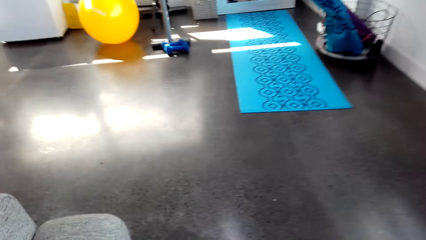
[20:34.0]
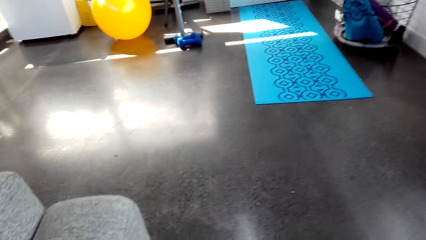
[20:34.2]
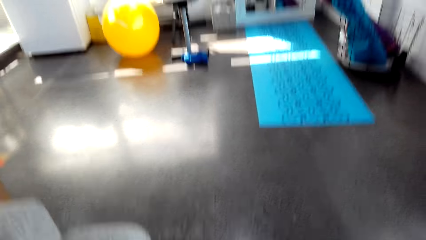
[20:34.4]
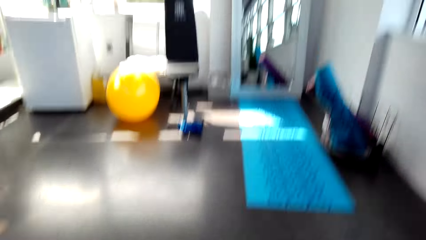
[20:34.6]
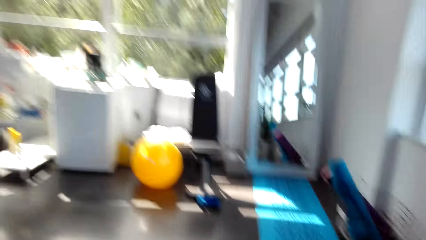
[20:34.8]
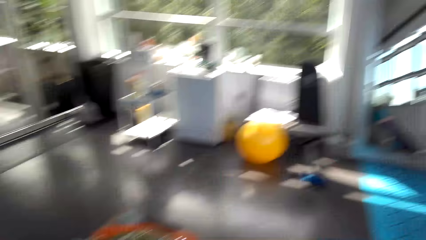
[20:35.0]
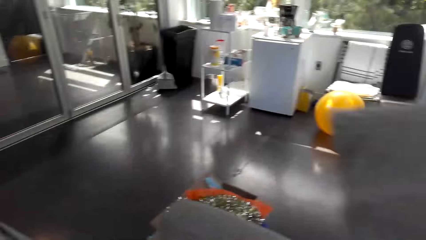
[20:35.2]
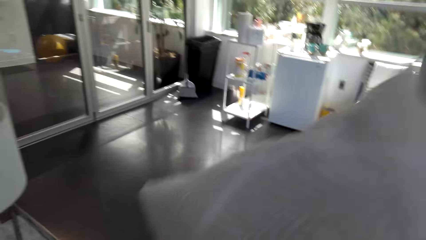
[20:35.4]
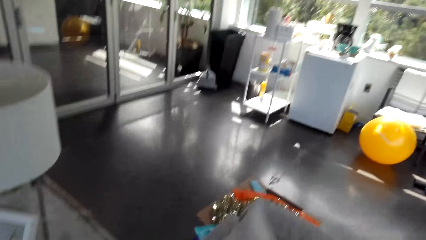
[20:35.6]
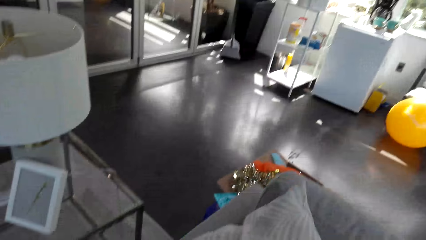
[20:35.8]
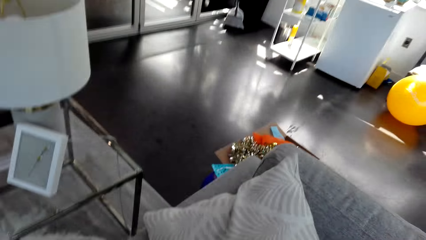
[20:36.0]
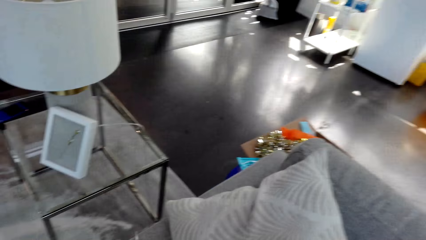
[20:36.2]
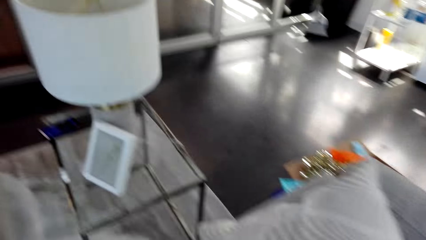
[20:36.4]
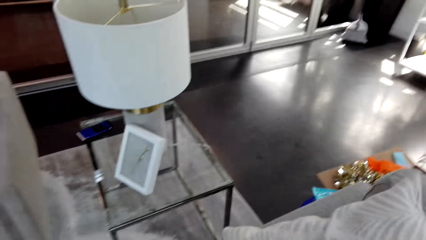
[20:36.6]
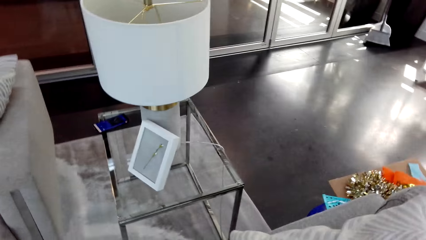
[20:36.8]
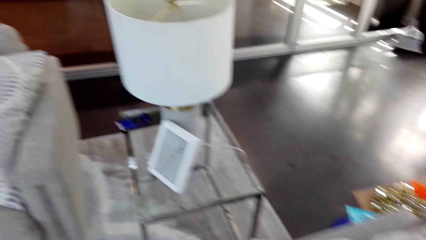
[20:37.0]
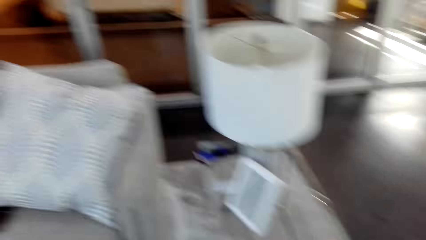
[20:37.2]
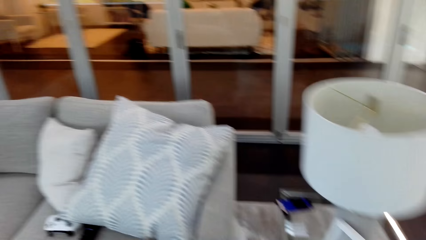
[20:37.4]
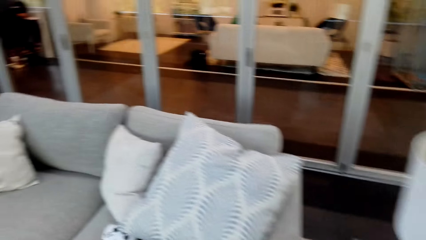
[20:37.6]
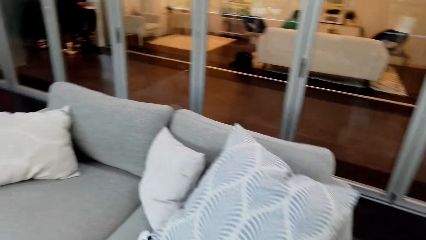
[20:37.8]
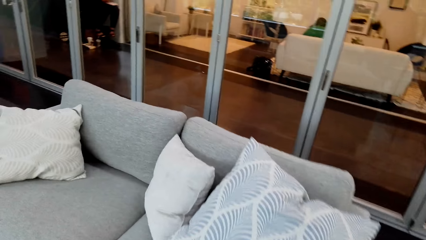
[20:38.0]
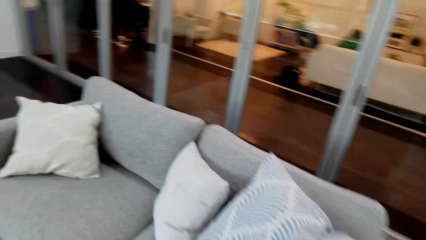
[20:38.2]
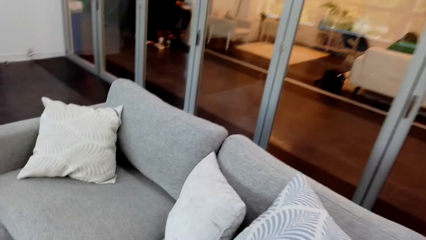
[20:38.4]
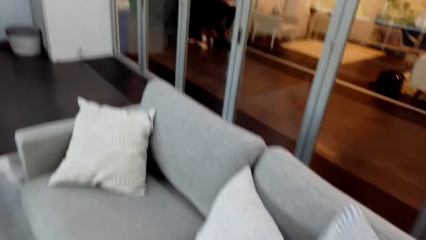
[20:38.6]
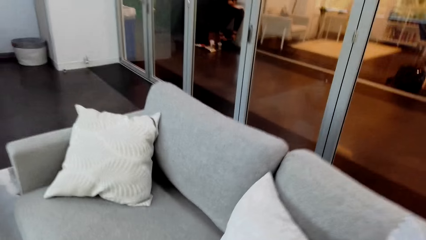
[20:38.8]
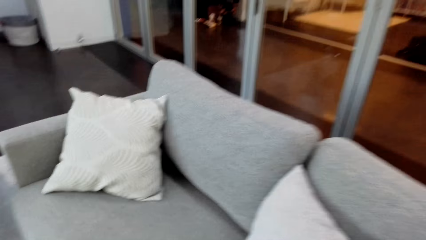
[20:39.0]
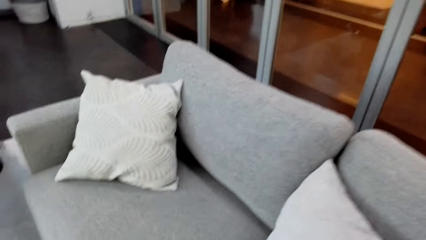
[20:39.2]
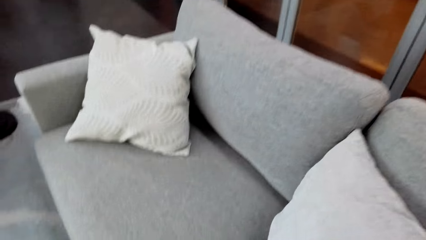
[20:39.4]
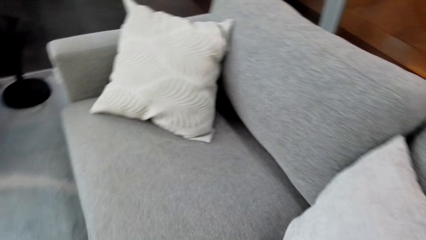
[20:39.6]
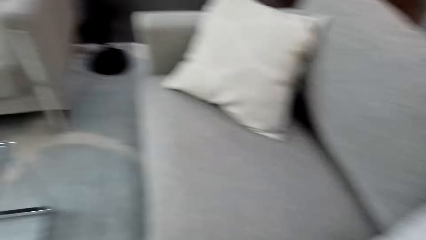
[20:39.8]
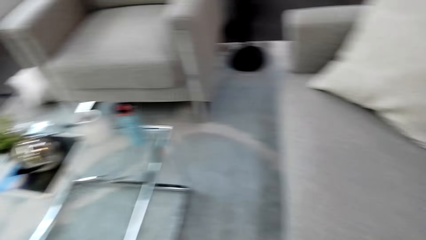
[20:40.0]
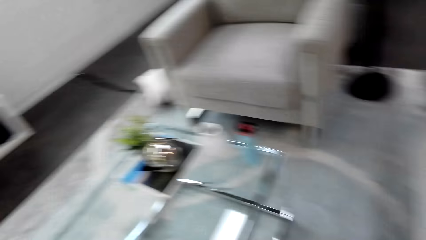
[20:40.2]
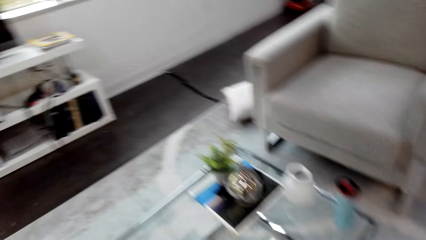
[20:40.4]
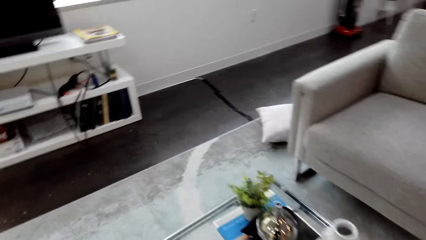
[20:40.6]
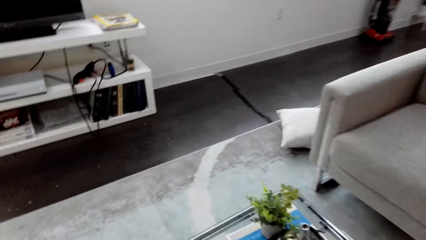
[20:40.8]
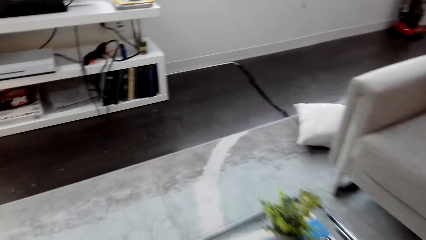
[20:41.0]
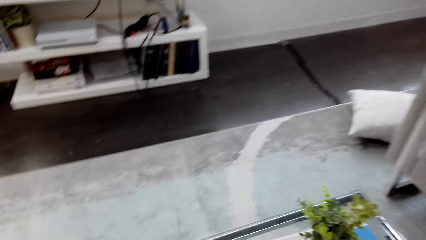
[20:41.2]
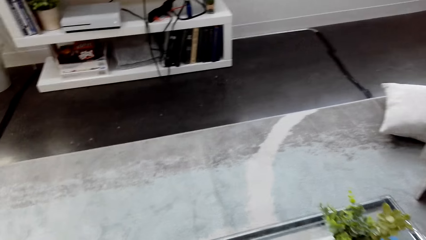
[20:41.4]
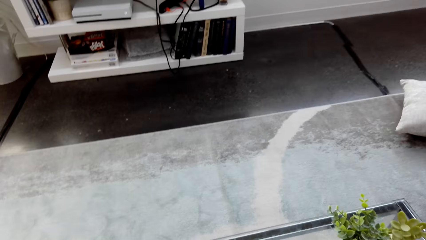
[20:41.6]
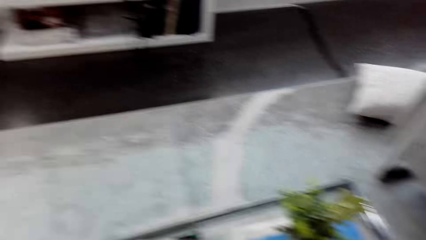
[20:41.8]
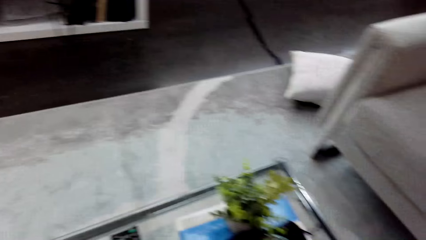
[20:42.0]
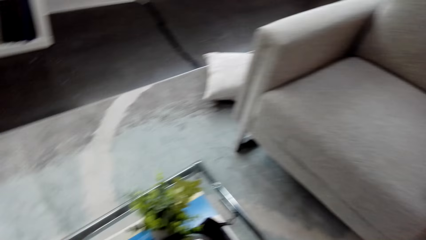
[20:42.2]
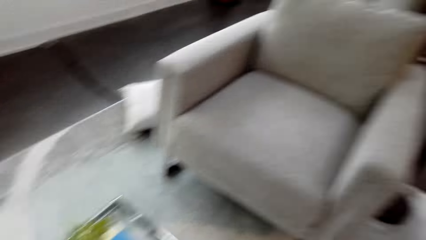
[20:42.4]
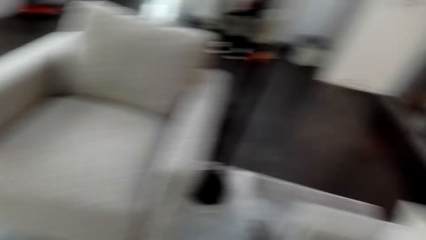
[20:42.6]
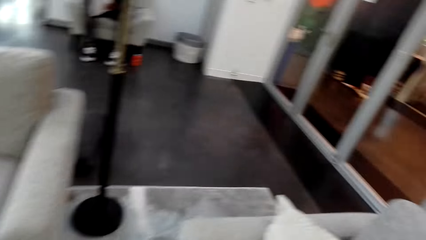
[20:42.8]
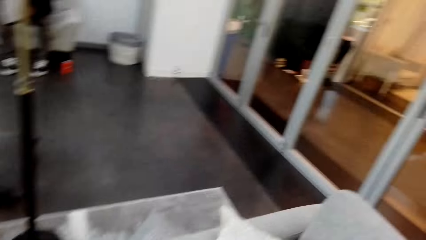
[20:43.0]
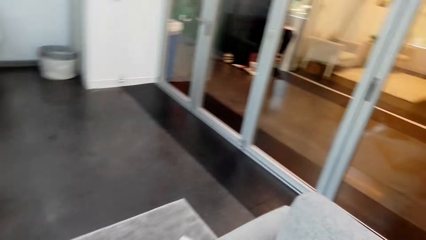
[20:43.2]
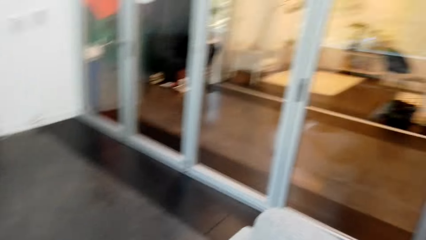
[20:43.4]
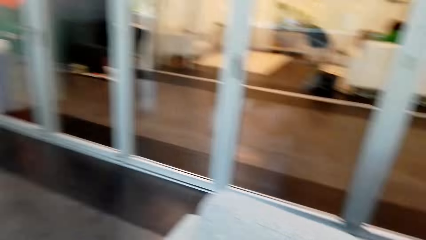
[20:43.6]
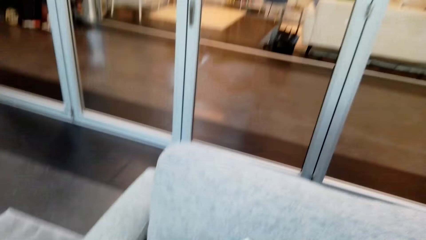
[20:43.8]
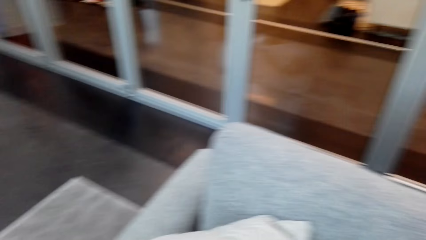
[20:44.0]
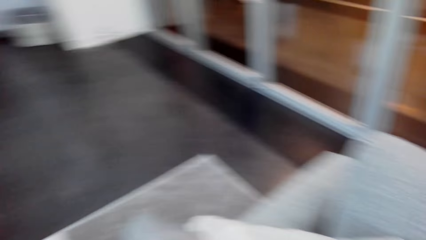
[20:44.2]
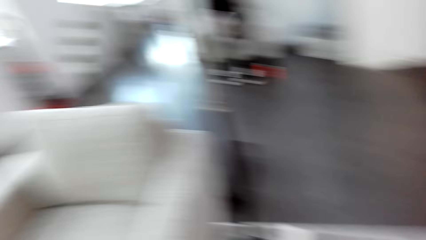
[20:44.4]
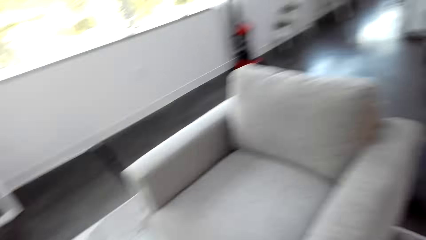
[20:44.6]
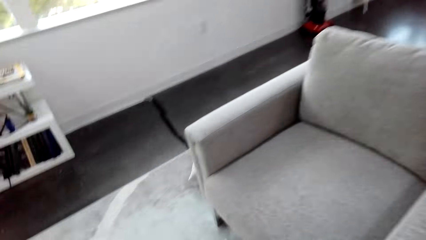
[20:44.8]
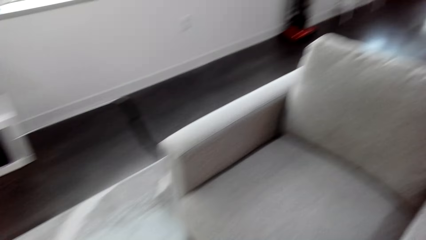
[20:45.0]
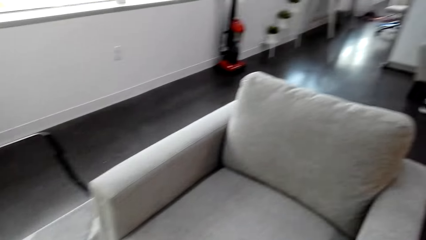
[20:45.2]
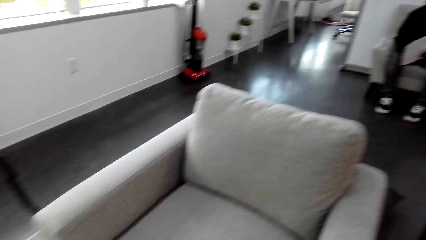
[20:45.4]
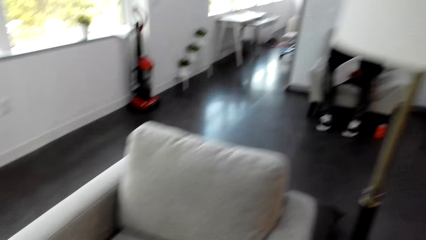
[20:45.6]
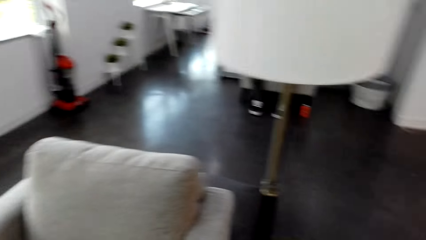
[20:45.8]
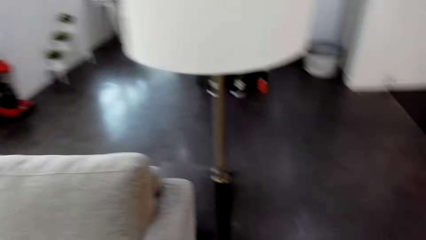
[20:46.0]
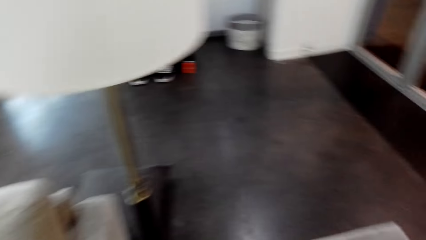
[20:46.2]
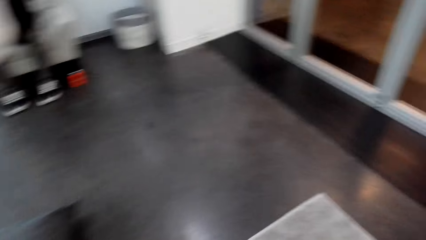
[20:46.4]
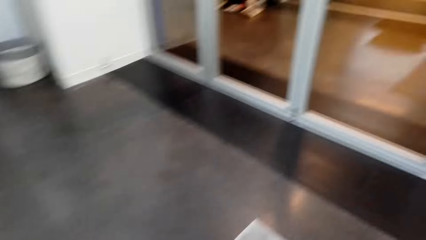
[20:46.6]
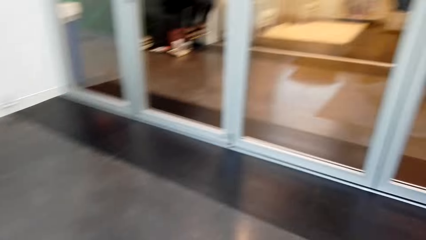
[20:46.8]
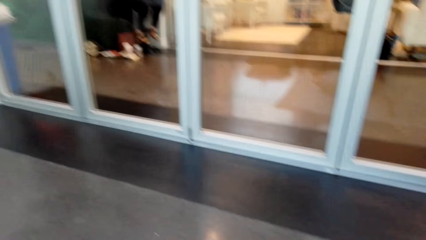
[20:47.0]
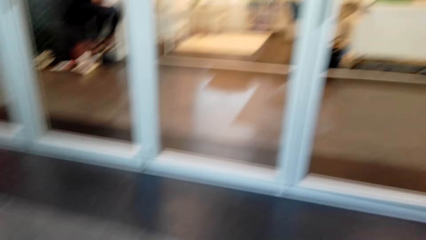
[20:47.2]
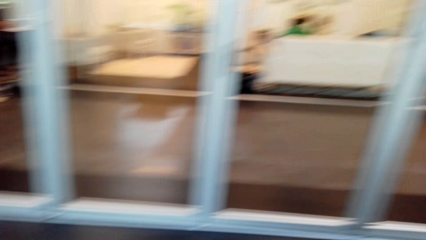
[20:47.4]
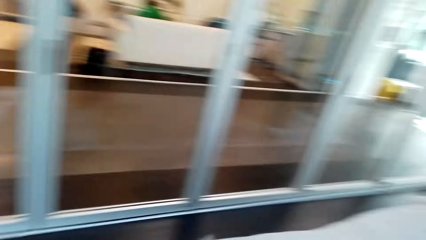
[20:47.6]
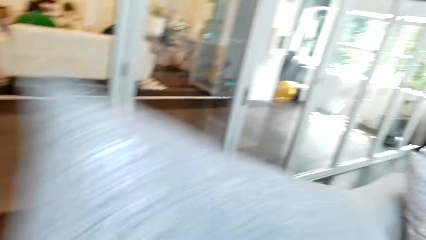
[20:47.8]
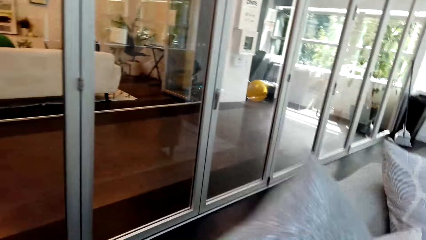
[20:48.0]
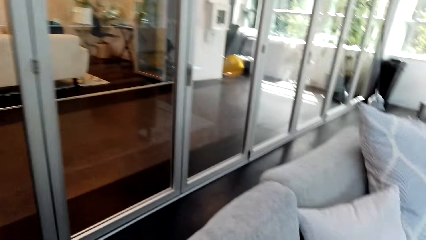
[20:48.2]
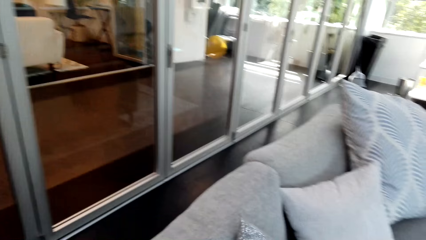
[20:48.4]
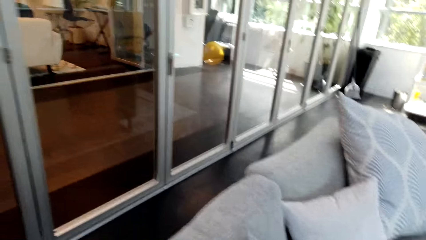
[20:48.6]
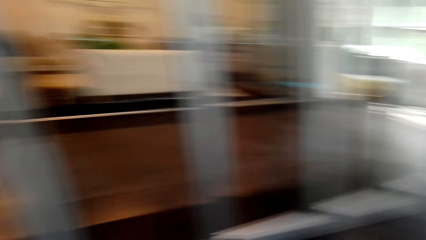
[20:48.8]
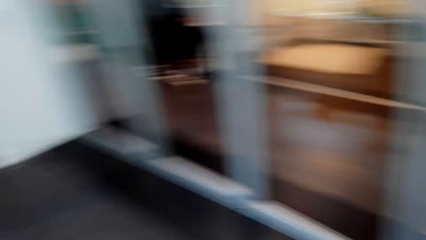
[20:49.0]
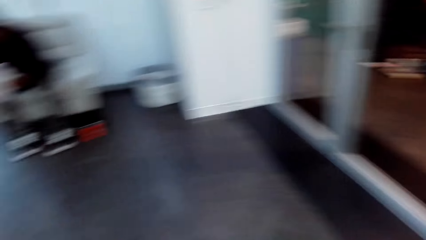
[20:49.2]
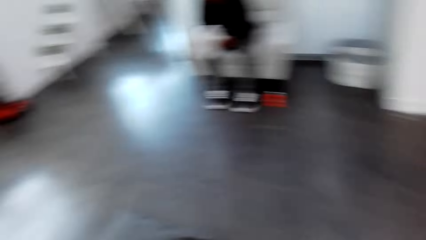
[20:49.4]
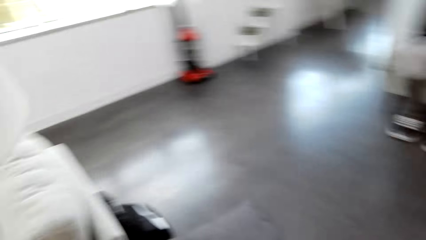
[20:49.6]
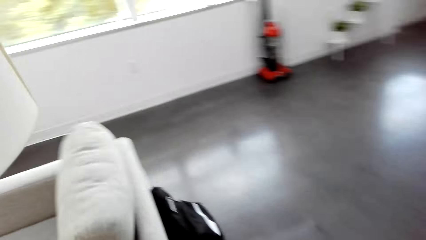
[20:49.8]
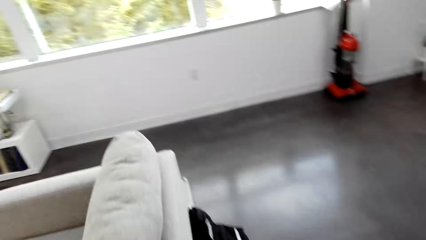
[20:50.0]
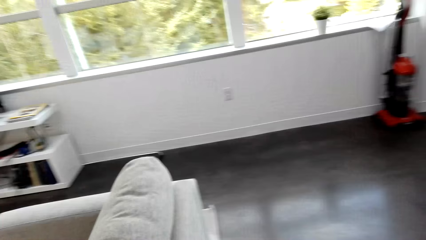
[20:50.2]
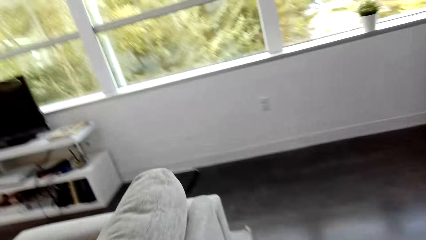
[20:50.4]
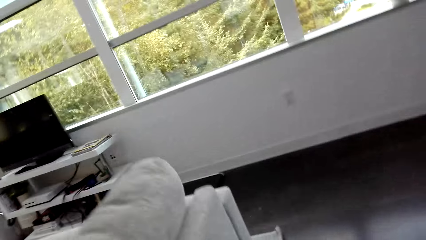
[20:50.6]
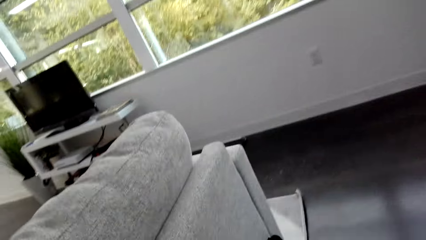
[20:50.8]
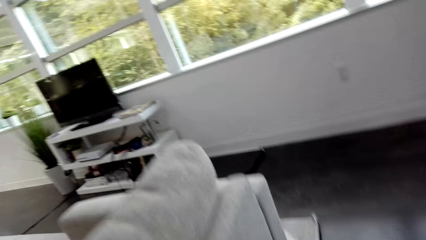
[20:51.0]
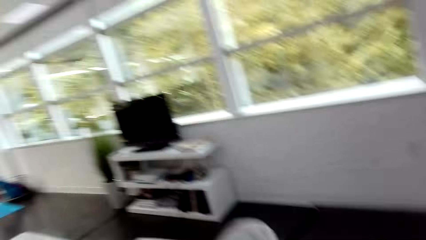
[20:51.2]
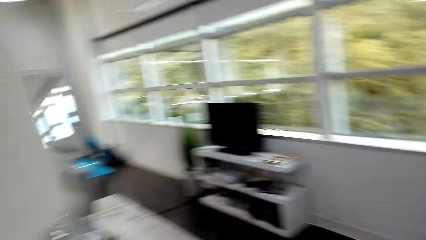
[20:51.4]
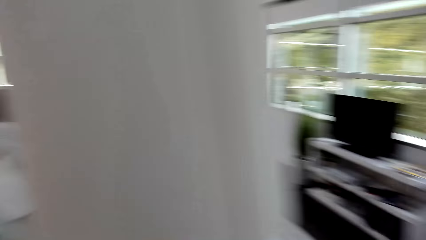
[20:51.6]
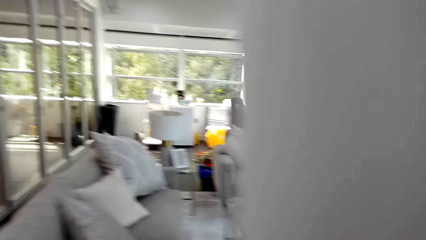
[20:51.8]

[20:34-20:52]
The camera wearer picks up a throw pillow. They put the throw pillow on the armchair. They look around. They put the throw pillow on the sofa. They grab a throw pillow.
